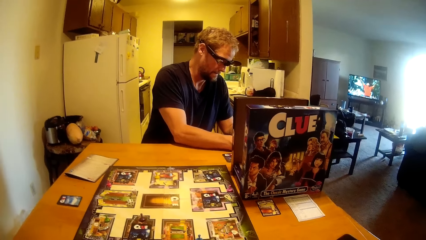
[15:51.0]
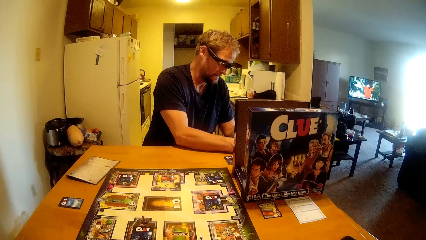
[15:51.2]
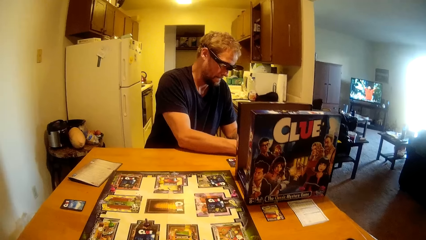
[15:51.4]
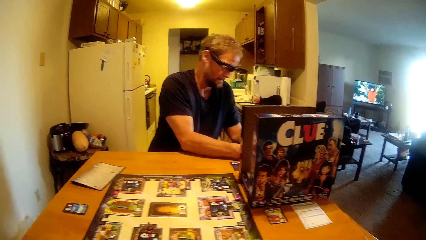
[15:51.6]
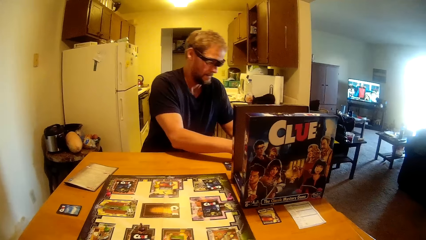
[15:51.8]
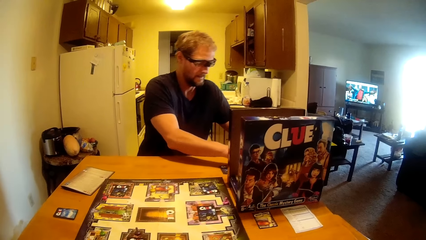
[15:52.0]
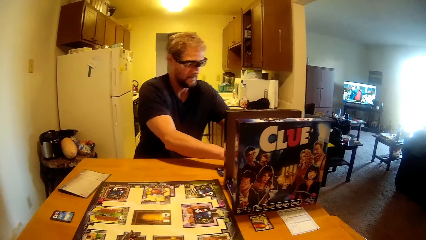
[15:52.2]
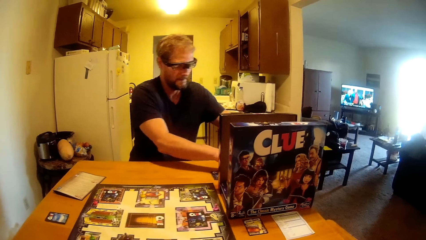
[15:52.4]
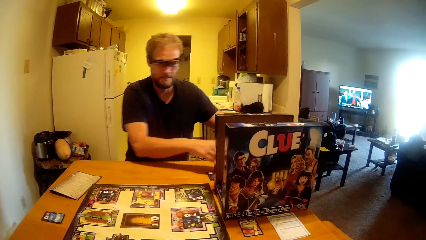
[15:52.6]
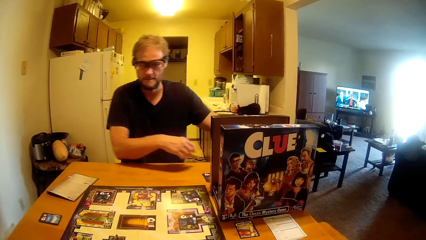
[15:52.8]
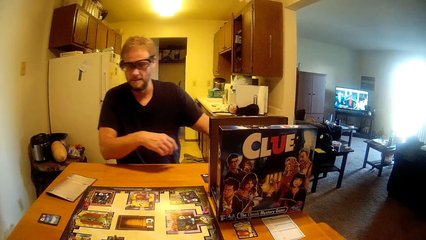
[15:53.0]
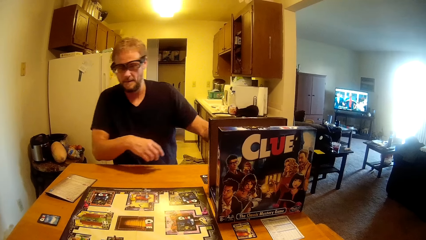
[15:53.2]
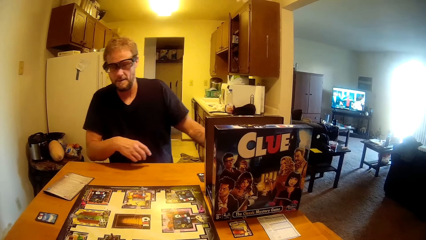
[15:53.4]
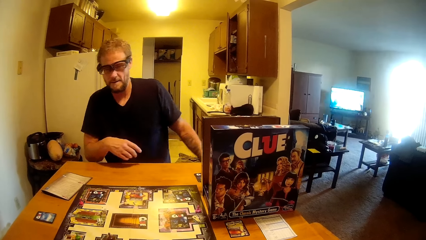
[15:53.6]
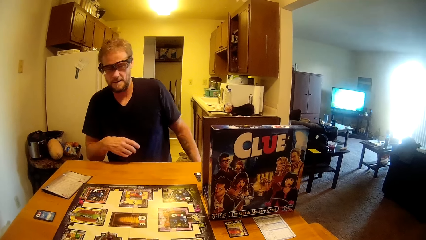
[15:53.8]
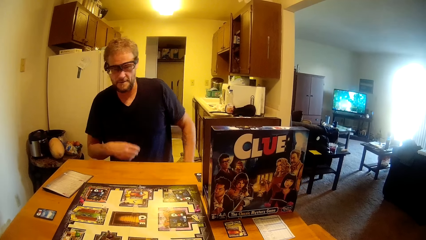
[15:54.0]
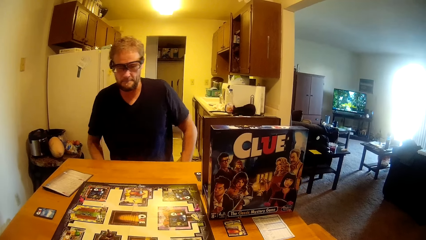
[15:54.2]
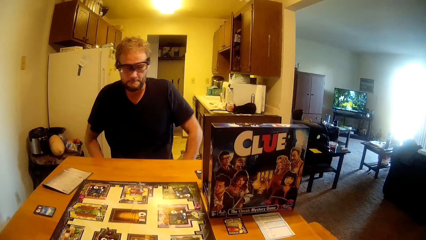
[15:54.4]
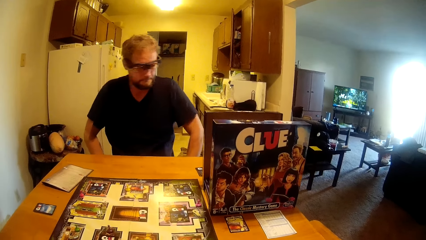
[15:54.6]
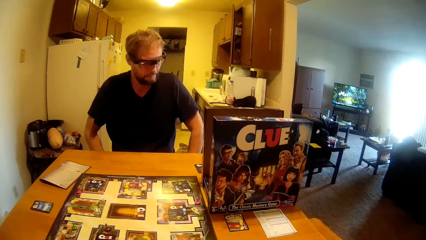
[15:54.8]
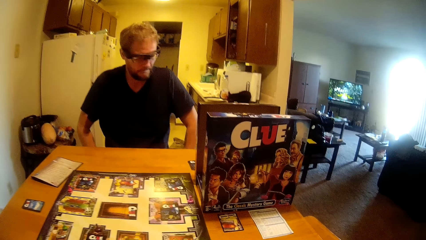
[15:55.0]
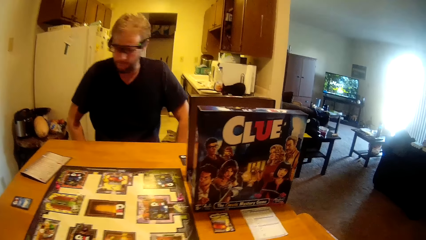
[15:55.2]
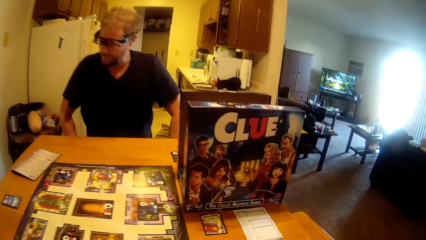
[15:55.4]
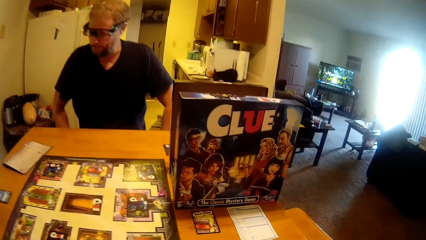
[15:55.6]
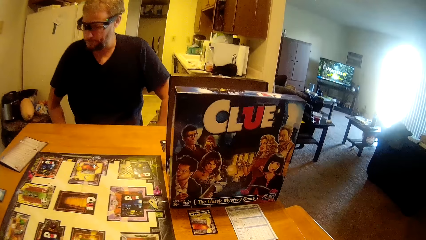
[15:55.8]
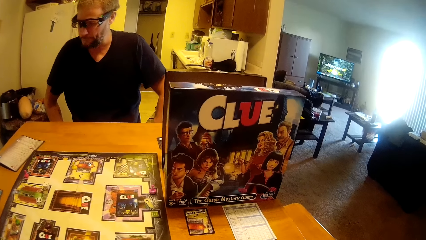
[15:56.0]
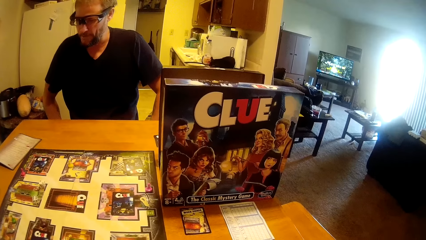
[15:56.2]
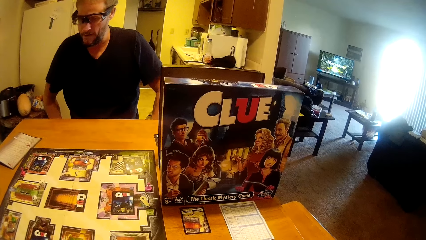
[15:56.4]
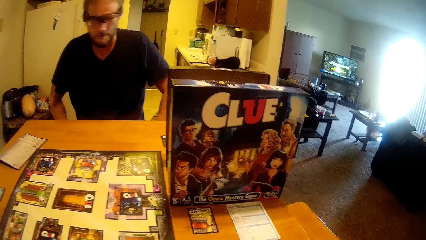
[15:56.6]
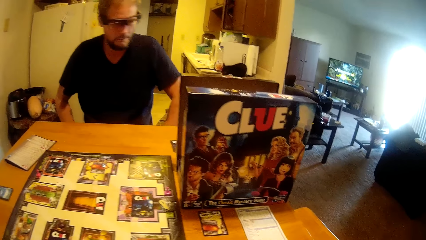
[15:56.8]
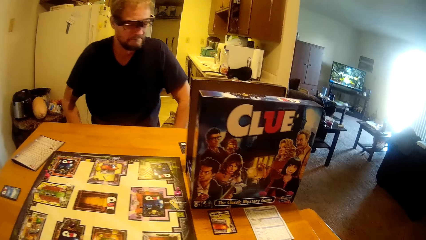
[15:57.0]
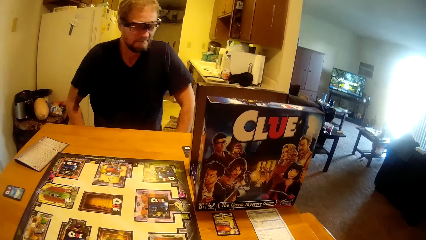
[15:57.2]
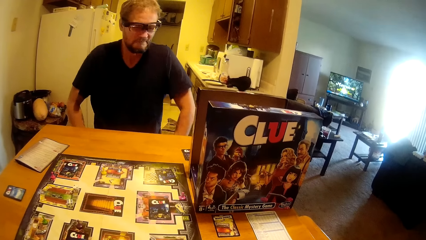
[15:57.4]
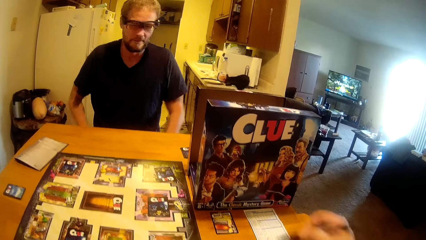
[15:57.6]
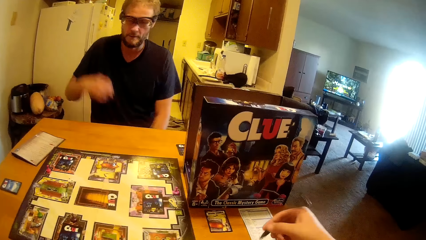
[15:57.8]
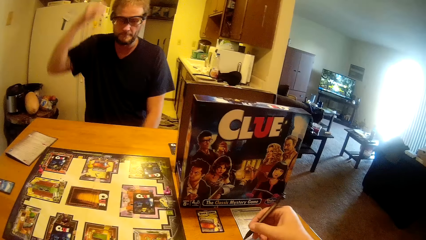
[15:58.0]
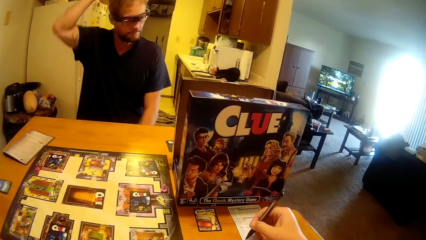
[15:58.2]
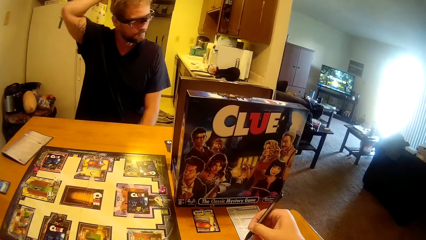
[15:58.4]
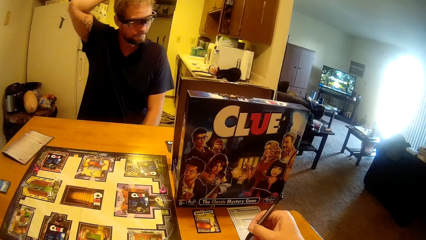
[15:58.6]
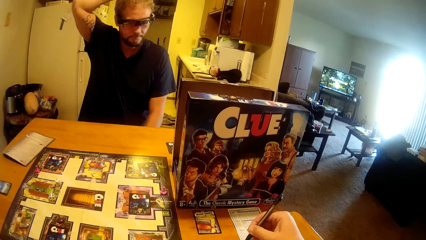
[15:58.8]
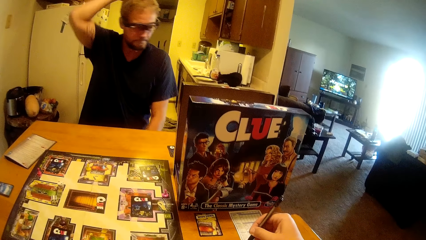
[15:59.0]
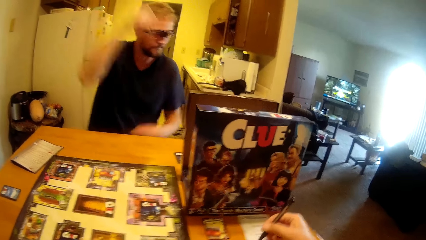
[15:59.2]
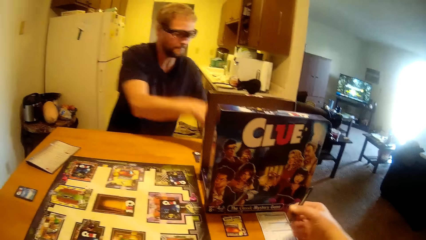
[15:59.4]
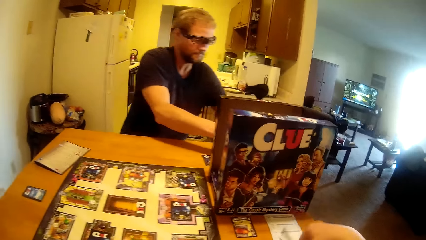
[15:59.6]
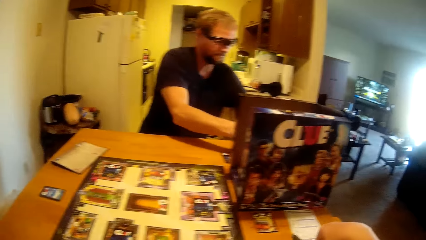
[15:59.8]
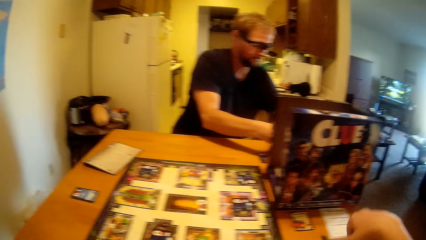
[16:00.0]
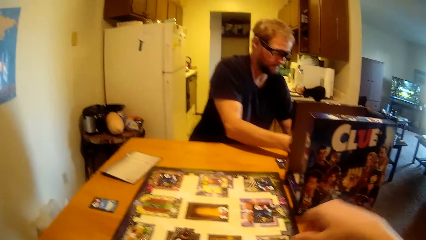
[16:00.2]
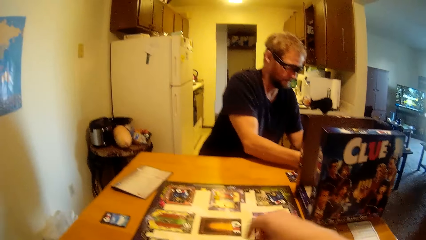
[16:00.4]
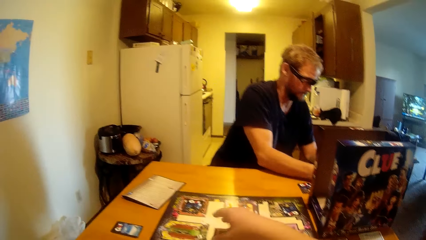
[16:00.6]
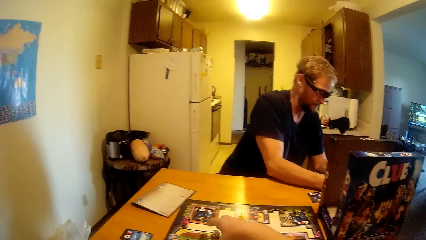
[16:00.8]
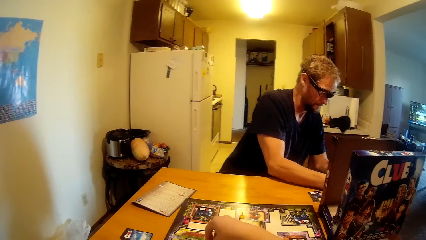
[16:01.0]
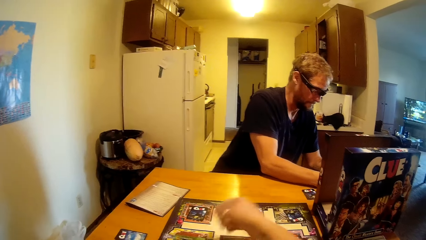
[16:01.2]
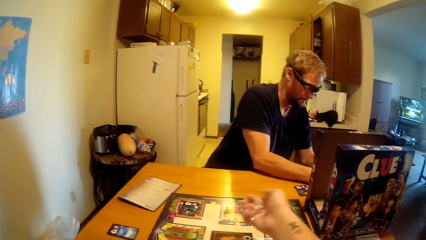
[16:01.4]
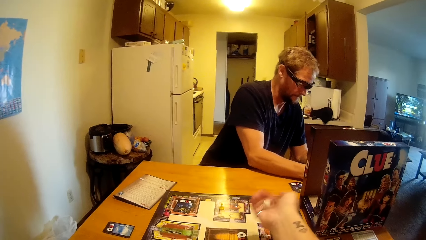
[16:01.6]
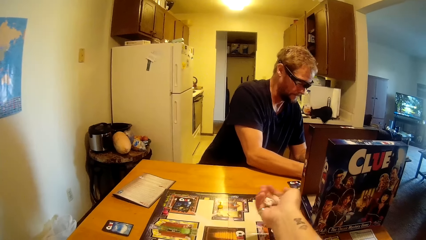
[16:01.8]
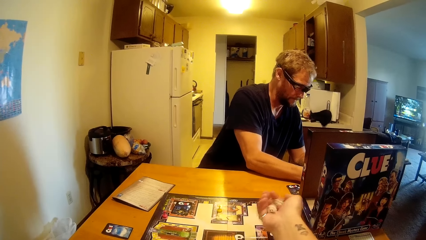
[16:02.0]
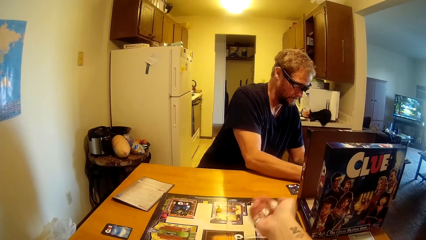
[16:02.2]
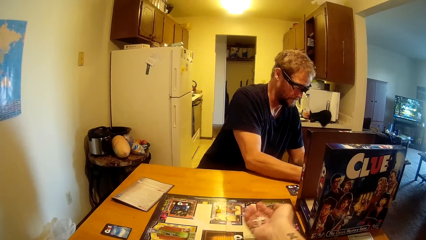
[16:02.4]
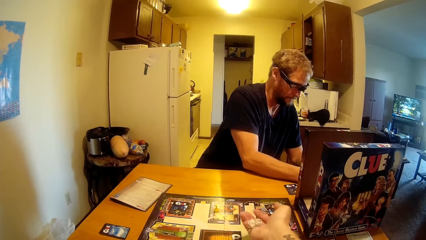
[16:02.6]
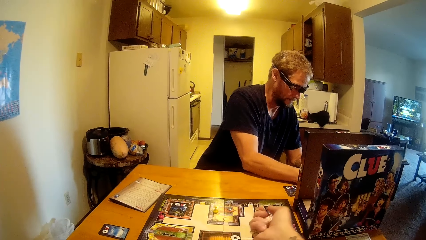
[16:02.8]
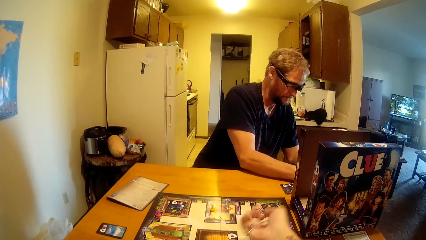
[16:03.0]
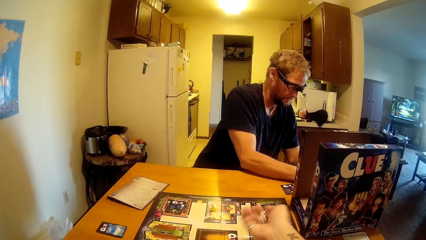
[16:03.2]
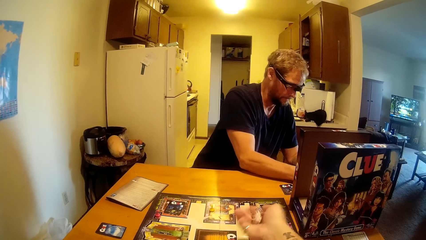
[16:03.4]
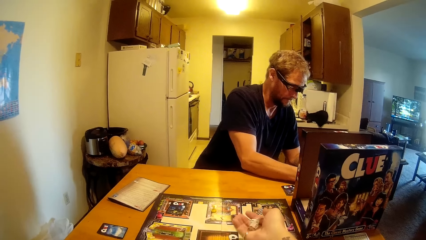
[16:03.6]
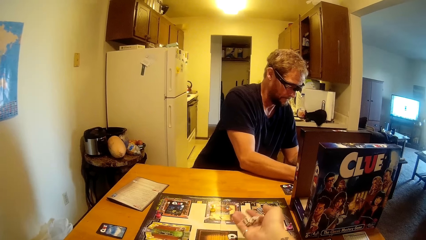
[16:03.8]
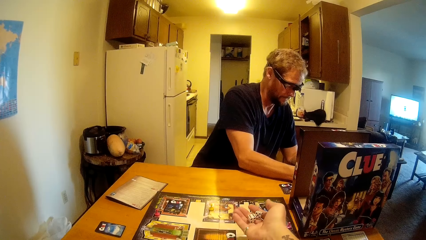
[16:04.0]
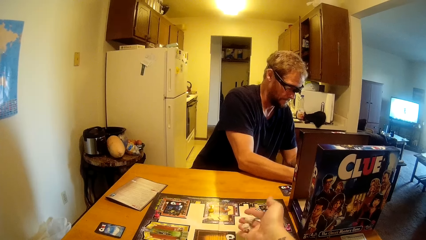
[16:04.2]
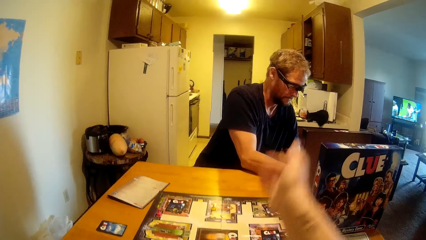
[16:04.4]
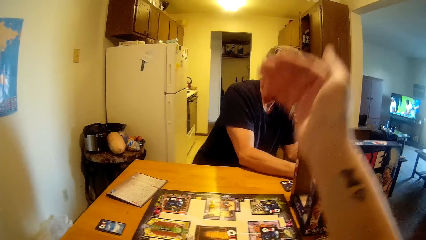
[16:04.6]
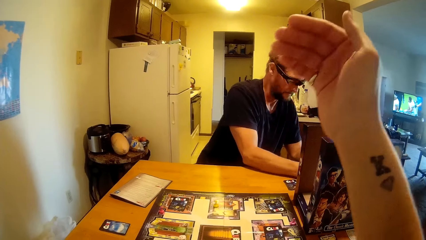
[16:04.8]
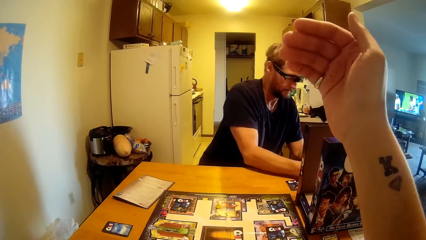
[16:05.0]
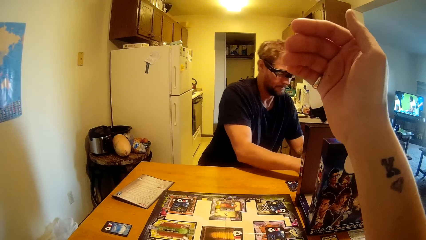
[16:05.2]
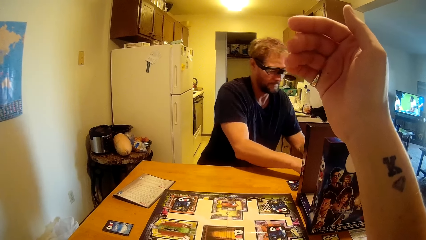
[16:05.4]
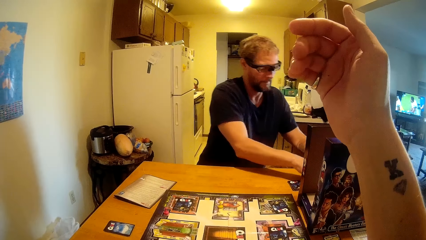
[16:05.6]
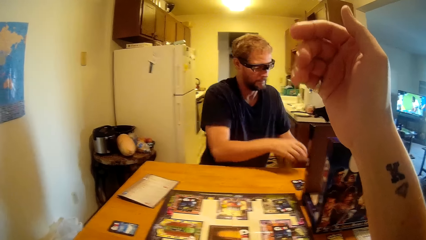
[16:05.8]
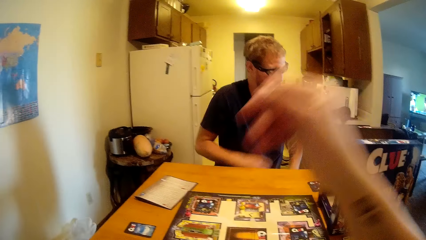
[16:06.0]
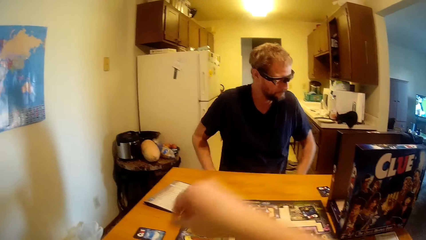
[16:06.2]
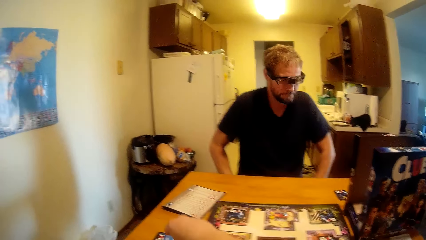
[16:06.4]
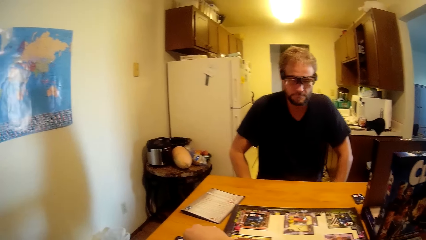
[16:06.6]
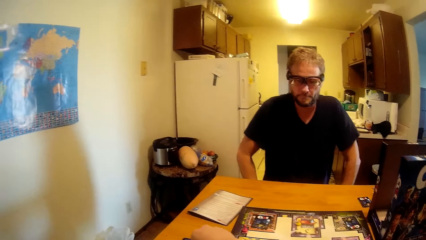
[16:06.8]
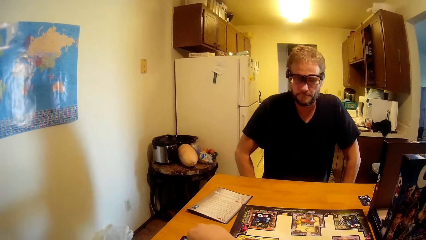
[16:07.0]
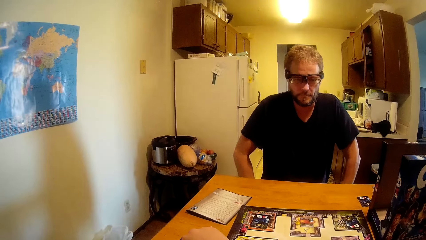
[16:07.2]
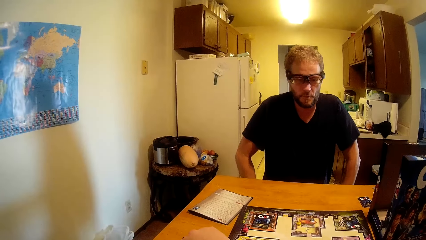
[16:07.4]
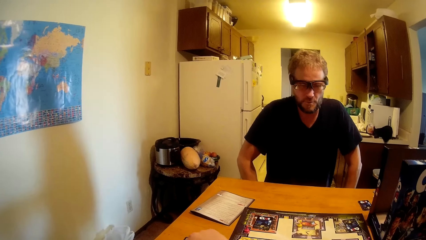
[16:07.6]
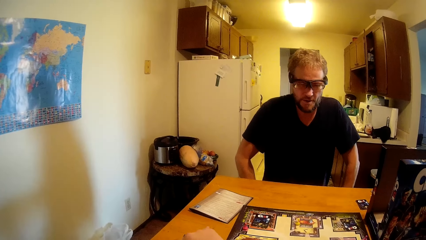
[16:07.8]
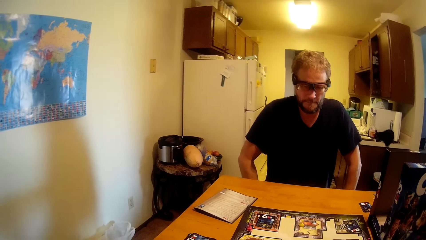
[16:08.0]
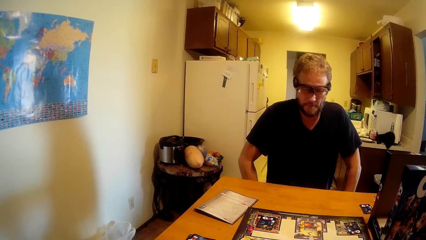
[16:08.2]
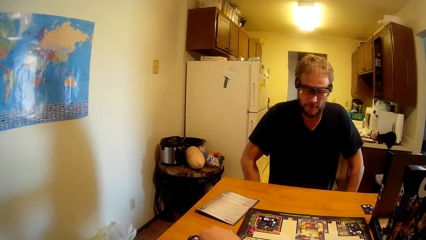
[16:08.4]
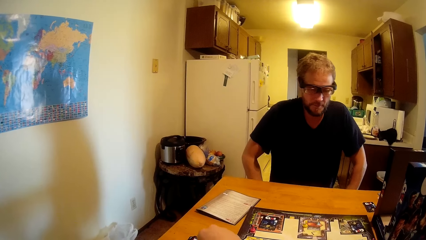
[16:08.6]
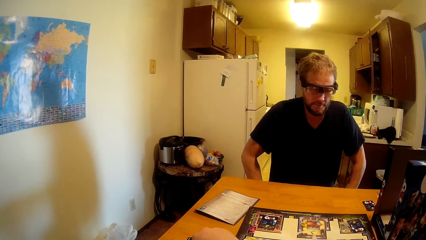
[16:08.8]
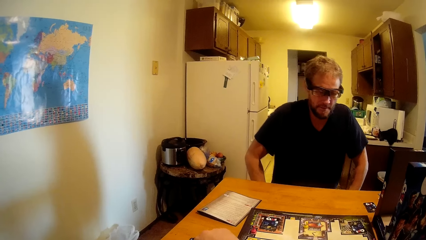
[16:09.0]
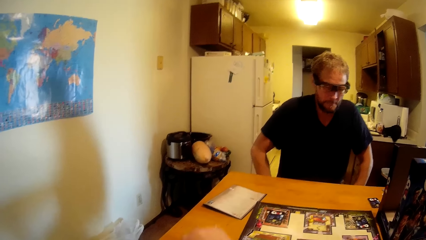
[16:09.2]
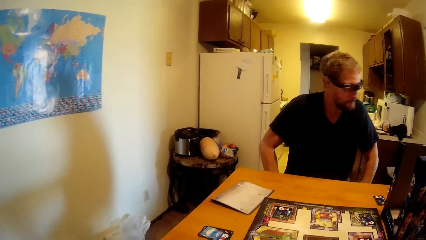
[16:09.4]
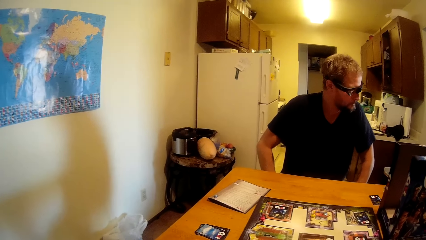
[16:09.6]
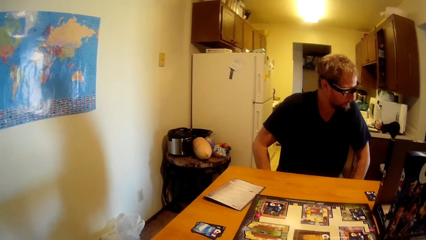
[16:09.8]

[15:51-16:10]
A man talks. The camera wearer writes on the piece of paper. They drop the pen on the table. They pick up the dice. They roll the dice. They shake the dice with a hand. They drop the dice. The man talks to the camera wearer.
